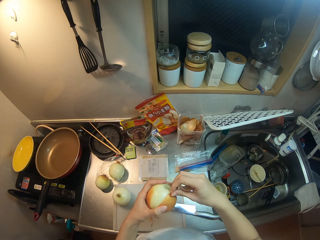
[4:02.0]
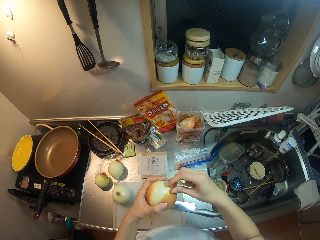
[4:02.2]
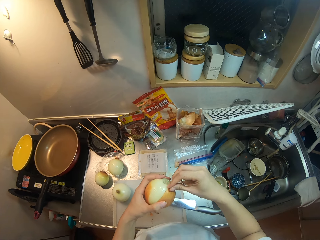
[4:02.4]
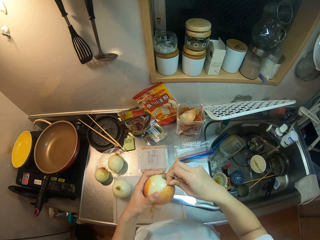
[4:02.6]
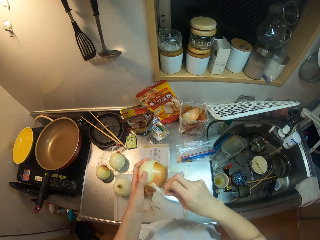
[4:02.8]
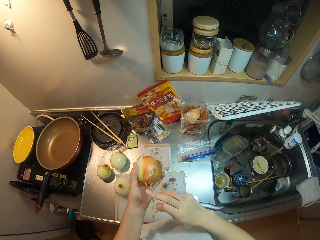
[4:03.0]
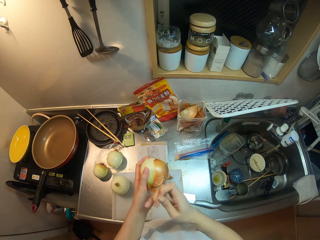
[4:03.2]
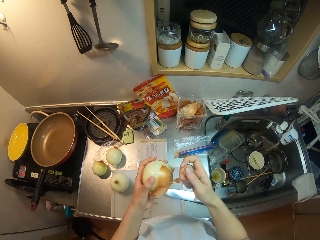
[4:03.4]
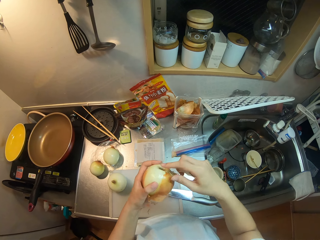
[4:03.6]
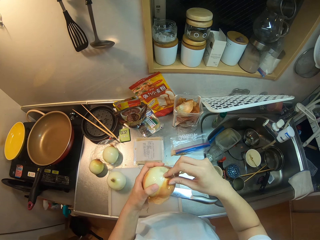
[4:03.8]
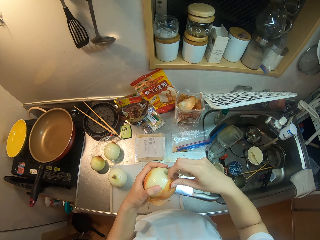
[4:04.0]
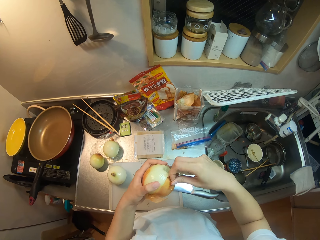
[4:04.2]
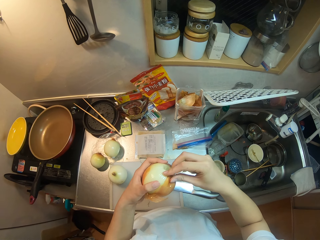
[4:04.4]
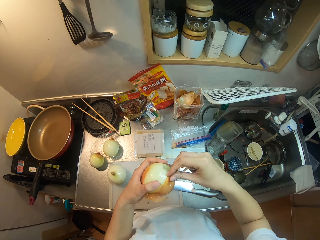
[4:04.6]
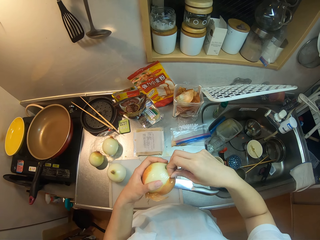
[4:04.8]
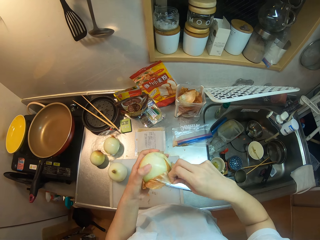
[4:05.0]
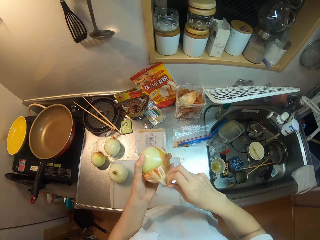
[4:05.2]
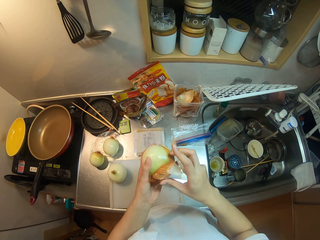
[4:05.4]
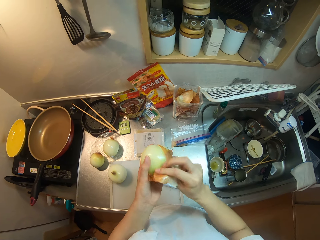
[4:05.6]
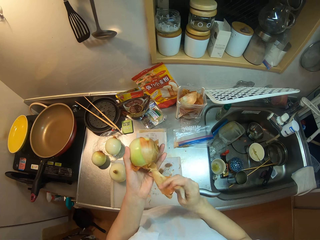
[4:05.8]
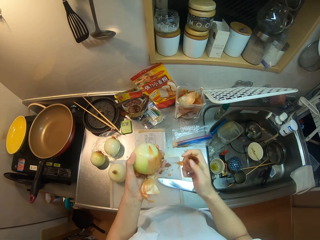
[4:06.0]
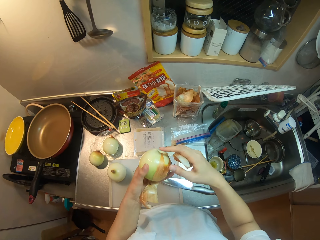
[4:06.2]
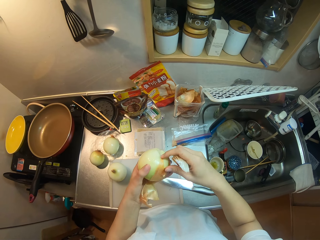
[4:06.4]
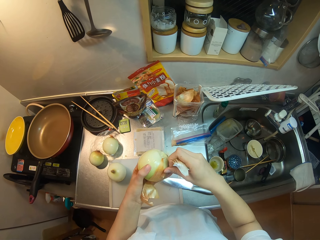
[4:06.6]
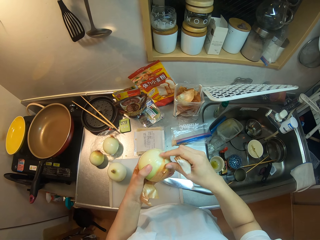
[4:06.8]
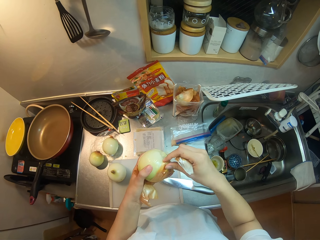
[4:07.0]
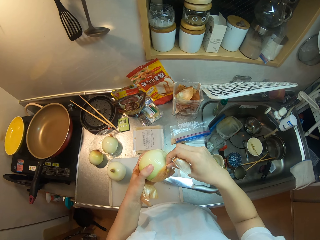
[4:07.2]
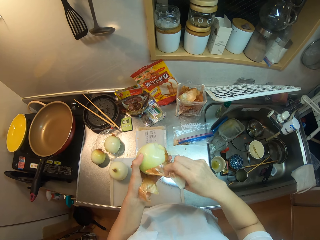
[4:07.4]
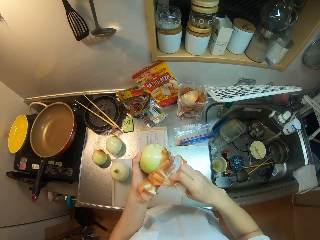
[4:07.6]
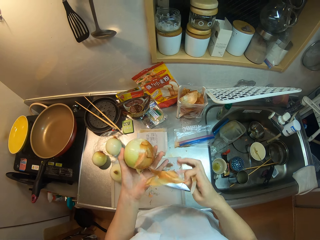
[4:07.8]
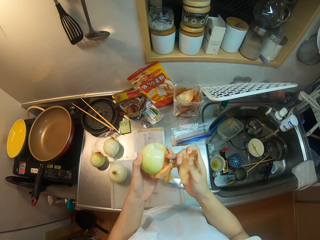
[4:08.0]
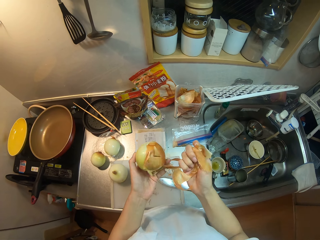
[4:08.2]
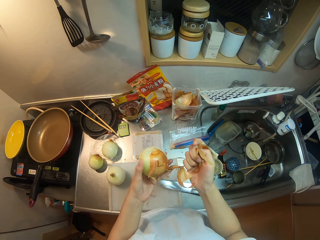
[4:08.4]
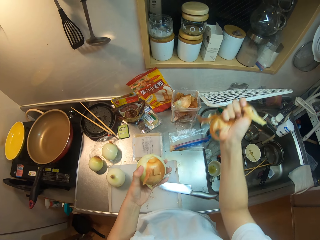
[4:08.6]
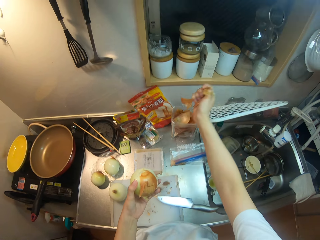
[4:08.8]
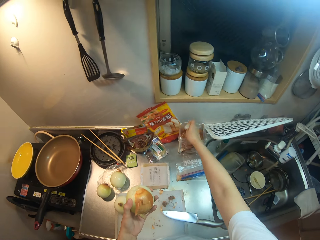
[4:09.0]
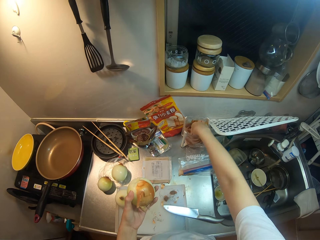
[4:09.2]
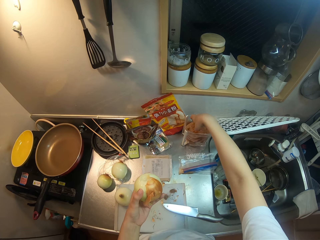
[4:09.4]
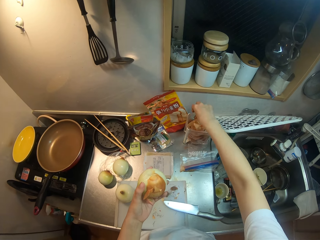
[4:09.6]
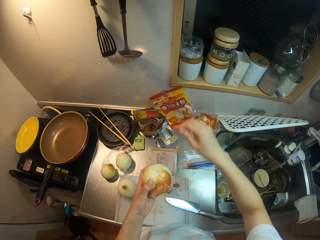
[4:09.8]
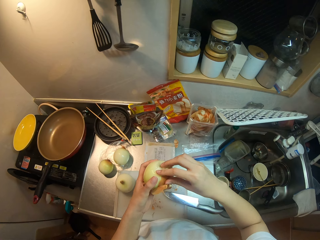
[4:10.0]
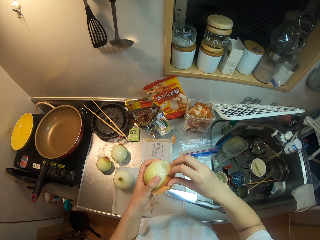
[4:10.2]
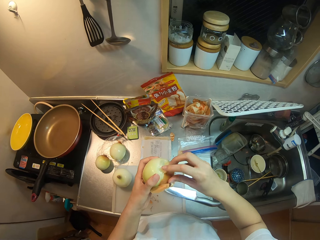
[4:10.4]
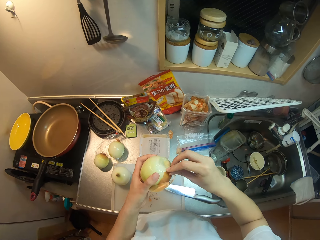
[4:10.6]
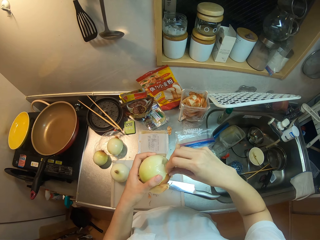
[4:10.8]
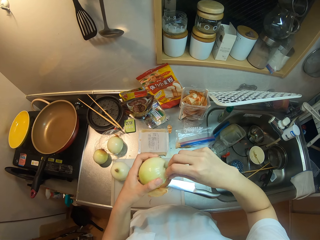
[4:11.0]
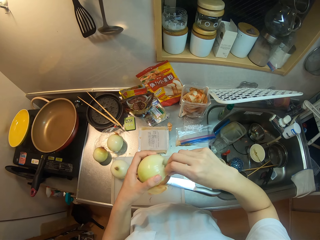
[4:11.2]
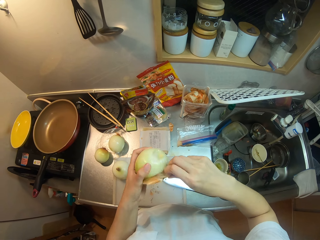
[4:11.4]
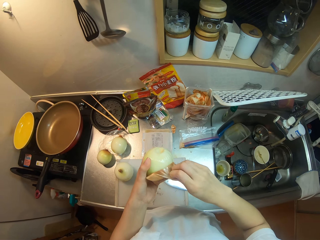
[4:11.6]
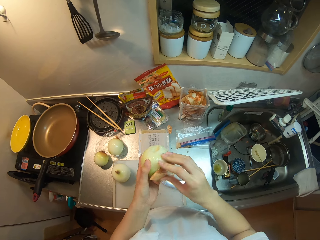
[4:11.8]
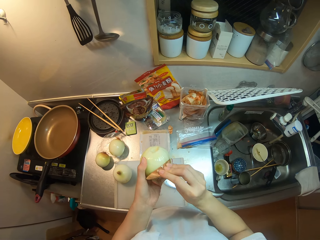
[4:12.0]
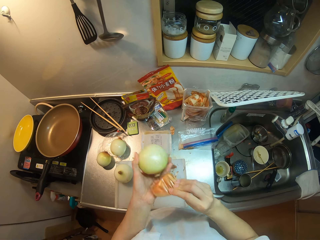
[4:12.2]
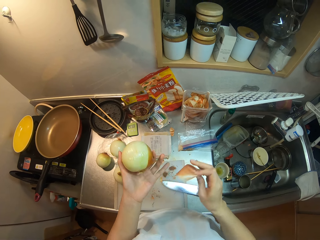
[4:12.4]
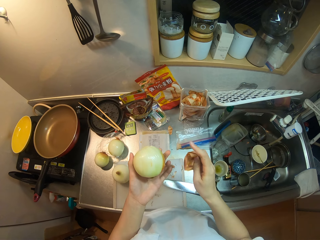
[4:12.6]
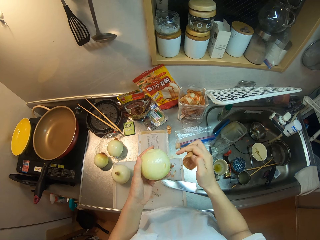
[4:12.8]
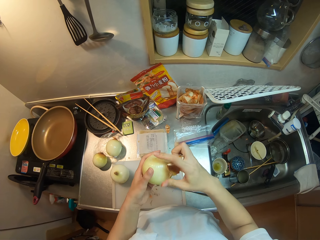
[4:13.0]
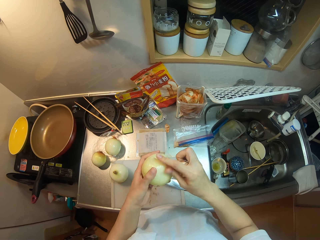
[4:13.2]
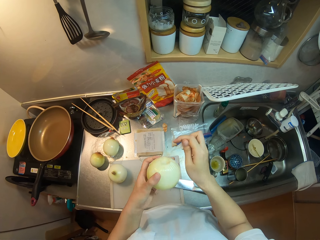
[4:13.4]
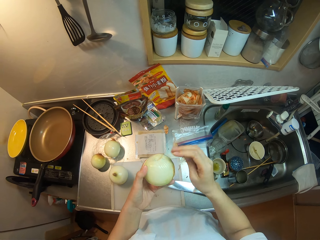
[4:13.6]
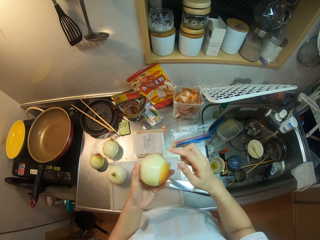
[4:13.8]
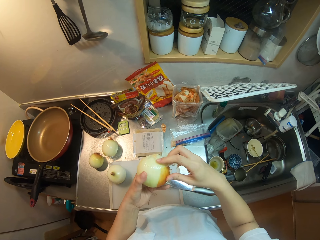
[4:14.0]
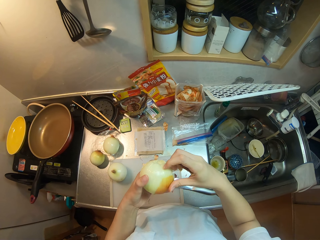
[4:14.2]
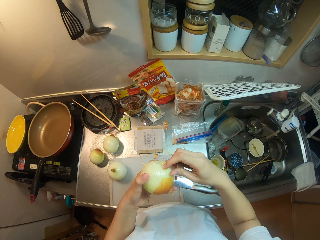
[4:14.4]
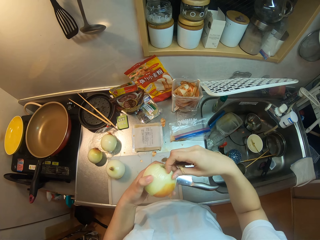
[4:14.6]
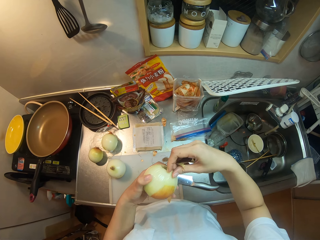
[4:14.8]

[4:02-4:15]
The camera wearer puts the onion peels in the polythene paper. She peels the onion with her hand.

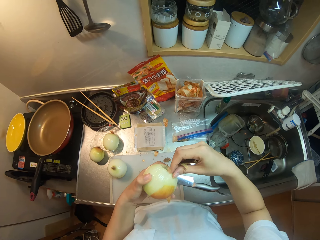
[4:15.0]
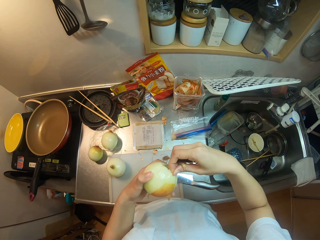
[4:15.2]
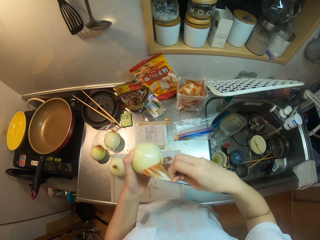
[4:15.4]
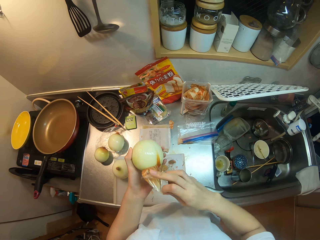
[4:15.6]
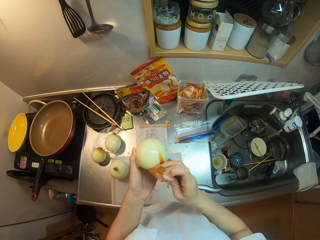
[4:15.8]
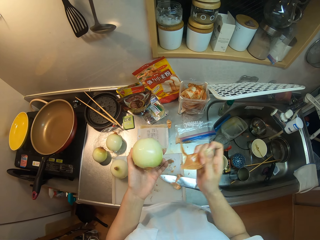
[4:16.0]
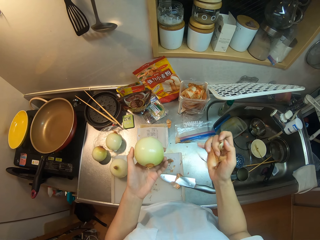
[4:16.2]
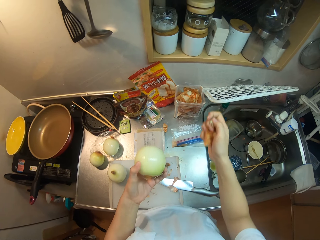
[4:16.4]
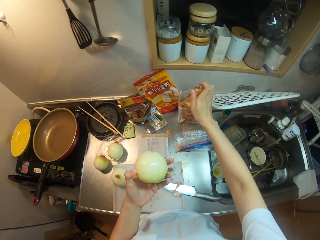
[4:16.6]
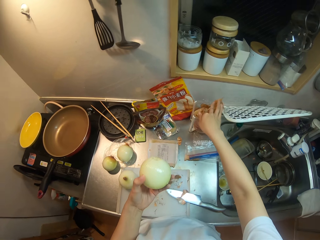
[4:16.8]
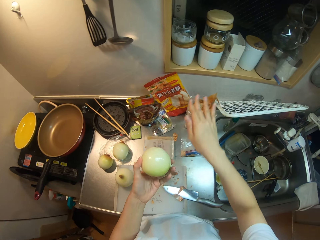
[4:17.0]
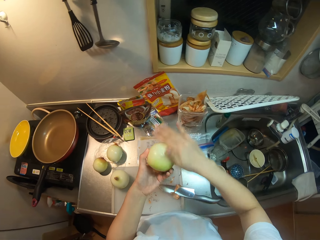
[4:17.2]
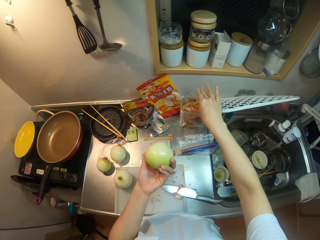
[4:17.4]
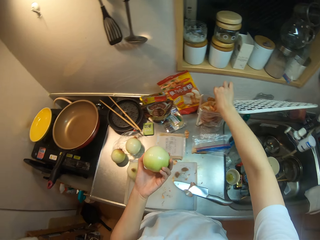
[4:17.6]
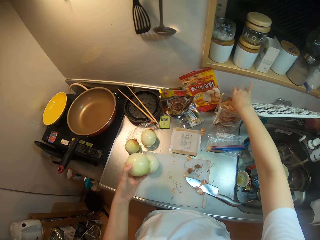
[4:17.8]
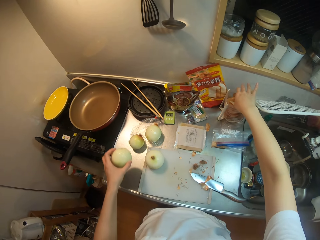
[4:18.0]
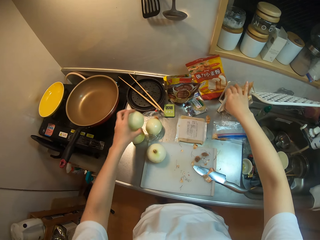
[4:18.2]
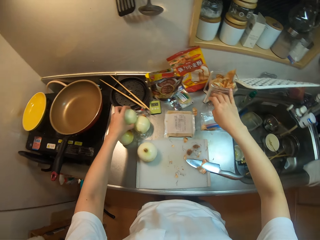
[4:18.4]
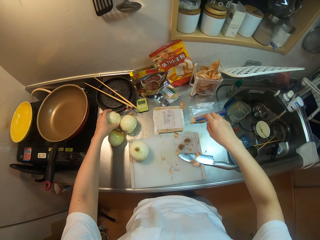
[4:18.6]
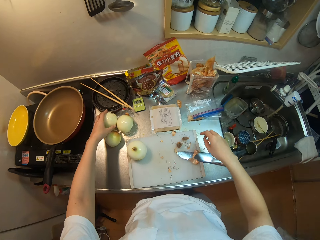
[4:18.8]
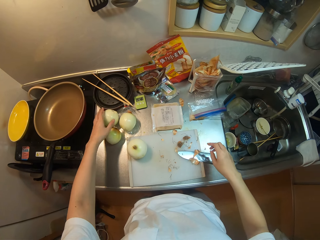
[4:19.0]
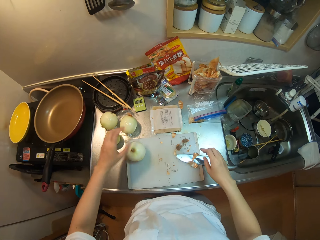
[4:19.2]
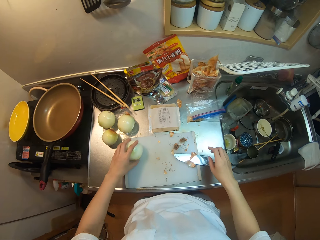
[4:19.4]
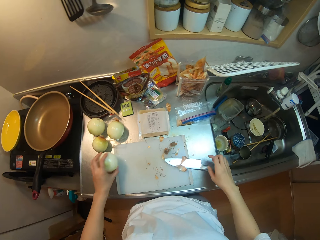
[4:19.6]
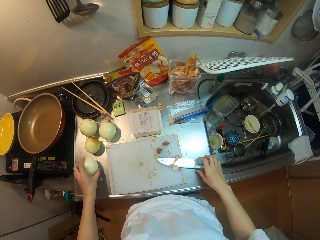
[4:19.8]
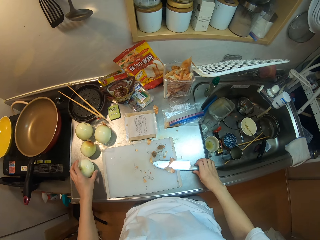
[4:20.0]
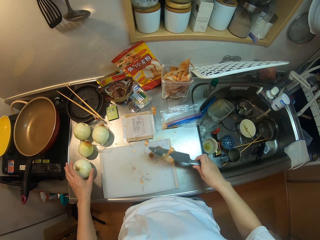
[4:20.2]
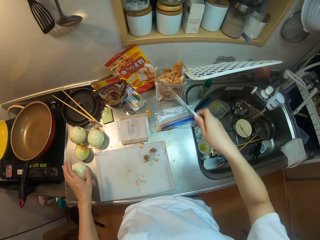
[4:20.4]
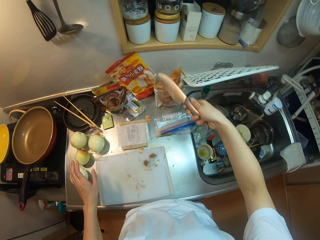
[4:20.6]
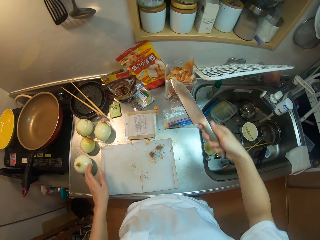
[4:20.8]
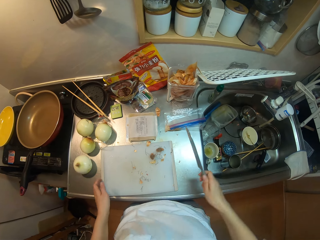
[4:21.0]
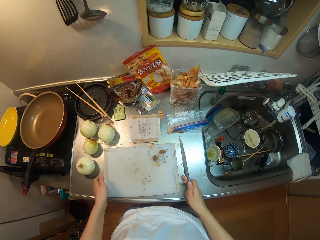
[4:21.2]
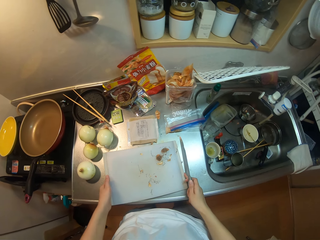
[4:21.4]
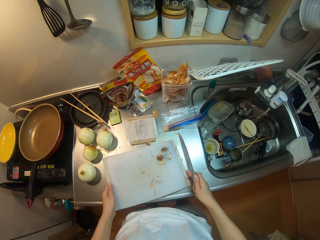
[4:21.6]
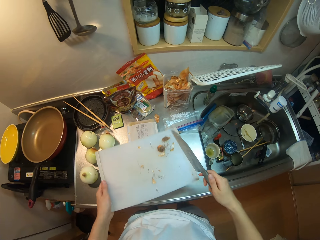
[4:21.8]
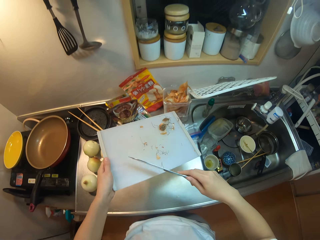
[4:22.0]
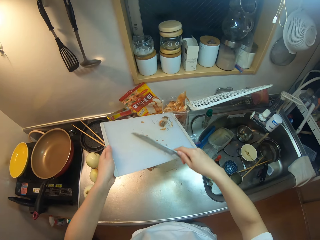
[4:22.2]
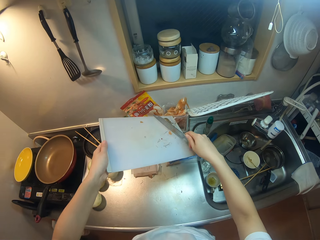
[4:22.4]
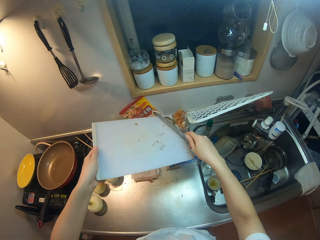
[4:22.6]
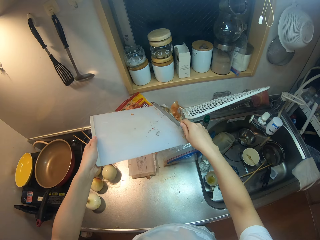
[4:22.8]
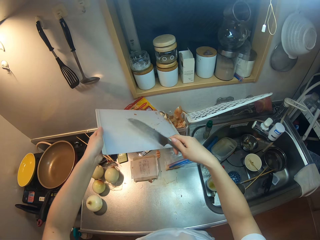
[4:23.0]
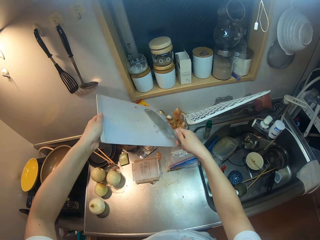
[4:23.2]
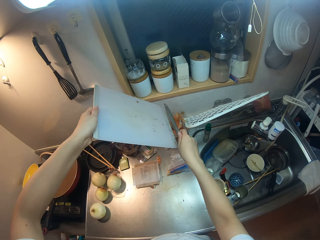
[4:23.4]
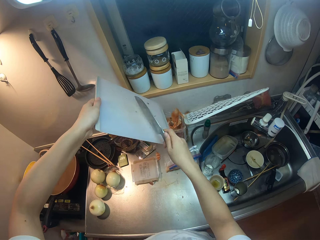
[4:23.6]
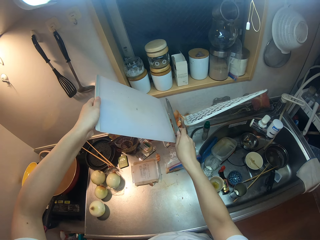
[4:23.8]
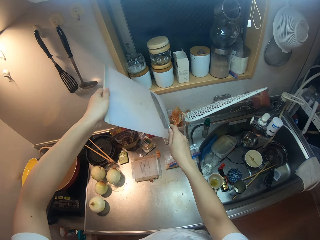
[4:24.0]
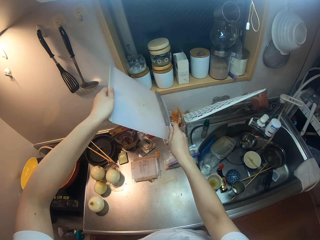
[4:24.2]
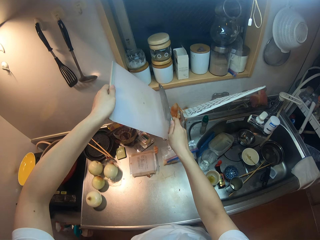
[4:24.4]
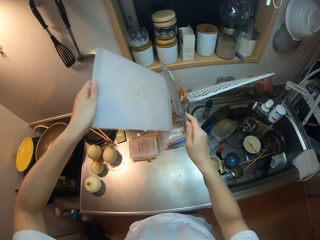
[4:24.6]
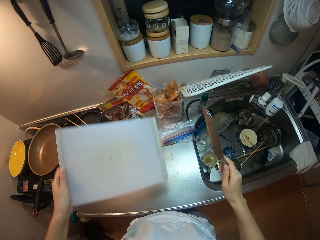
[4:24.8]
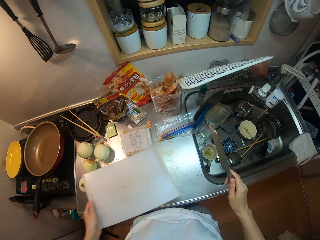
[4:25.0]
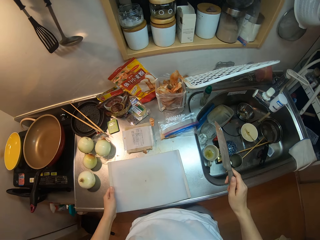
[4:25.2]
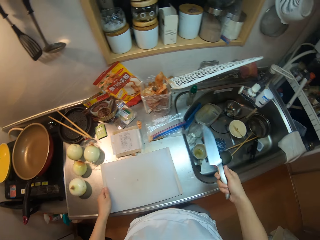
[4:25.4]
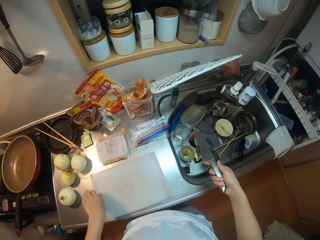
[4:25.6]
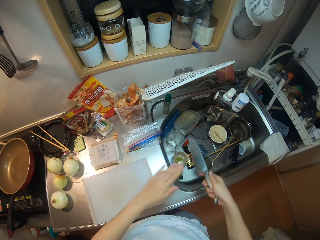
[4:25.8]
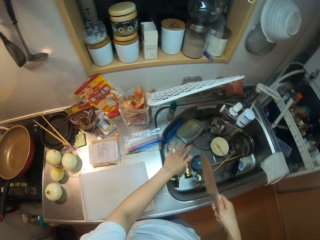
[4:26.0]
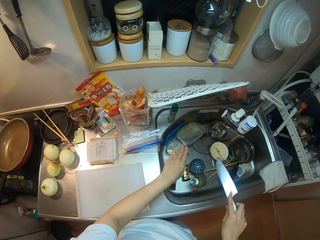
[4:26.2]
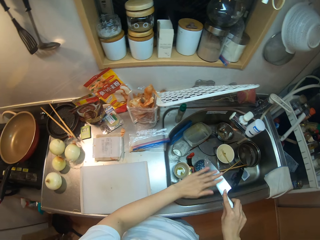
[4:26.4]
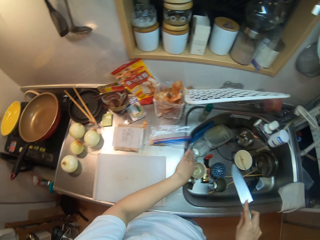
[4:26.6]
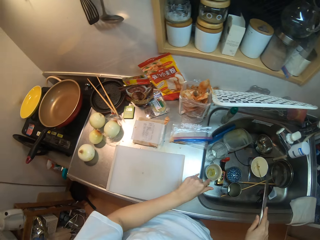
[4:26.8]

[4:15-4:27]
The camera wearer puts the onion peels in the polythene paper. They drop the onion on the table. They pick up a knife from the kitchen countertop, pick up the cutting board from the kitchen countertop and hold the chopping board. They put the onion peels to the polythene paper. They dust dirt away from the cutting board. They drop the cutting board on the kitchen countertop. They clean the knife.
